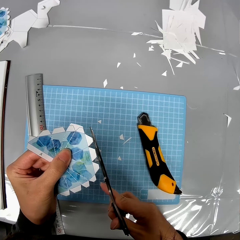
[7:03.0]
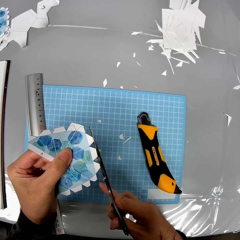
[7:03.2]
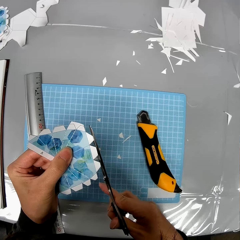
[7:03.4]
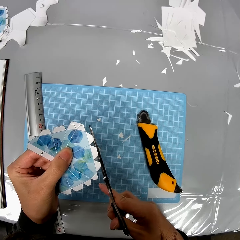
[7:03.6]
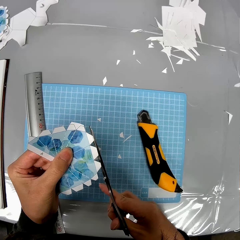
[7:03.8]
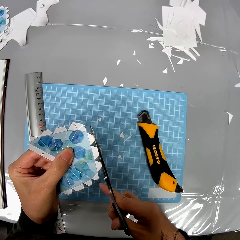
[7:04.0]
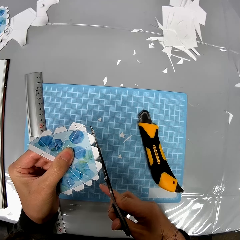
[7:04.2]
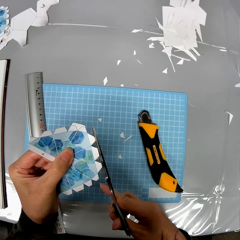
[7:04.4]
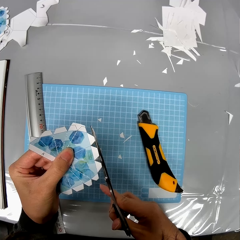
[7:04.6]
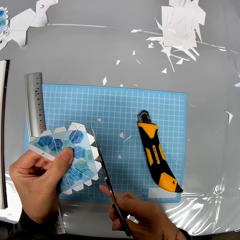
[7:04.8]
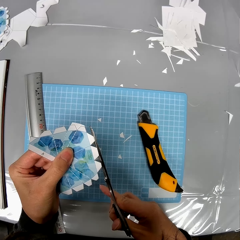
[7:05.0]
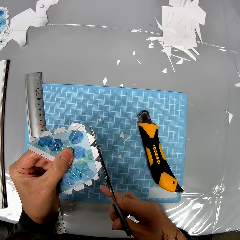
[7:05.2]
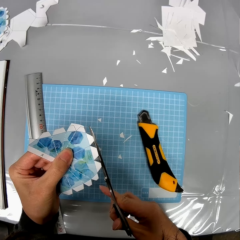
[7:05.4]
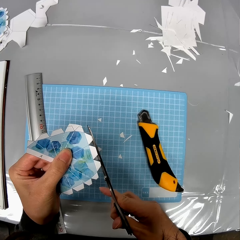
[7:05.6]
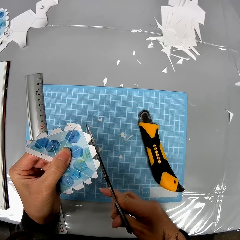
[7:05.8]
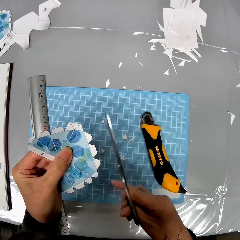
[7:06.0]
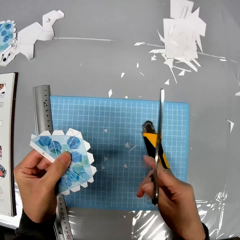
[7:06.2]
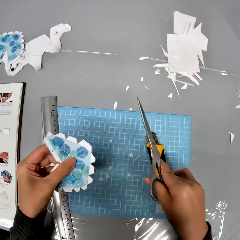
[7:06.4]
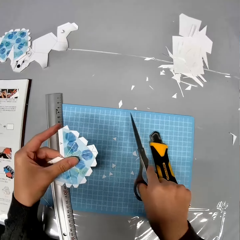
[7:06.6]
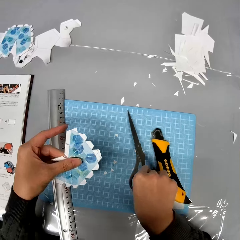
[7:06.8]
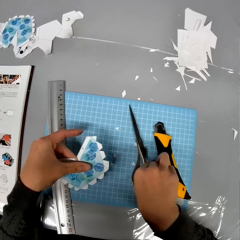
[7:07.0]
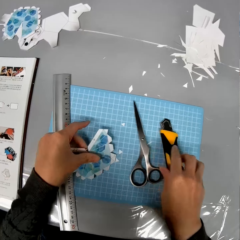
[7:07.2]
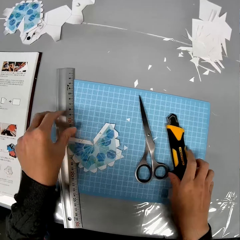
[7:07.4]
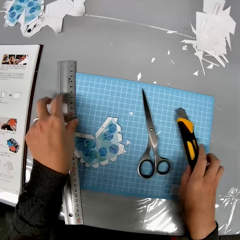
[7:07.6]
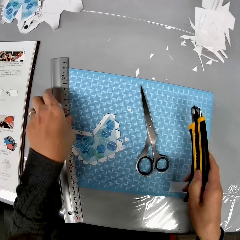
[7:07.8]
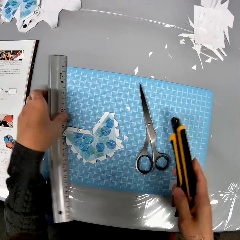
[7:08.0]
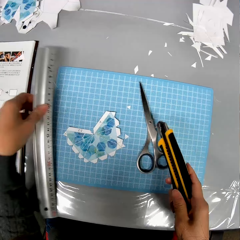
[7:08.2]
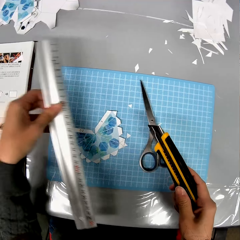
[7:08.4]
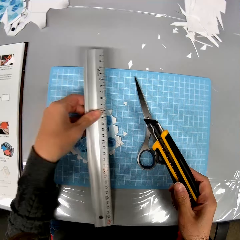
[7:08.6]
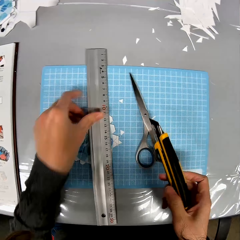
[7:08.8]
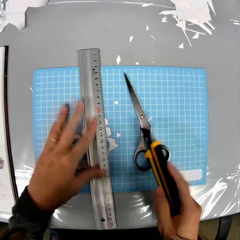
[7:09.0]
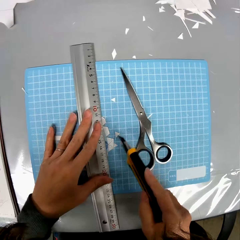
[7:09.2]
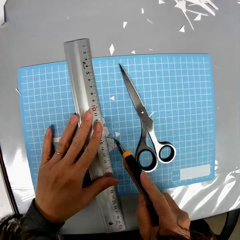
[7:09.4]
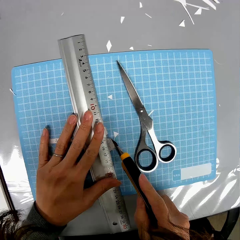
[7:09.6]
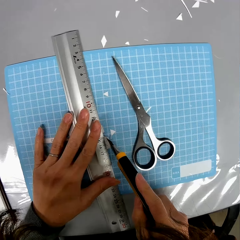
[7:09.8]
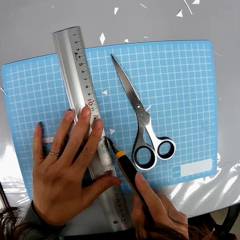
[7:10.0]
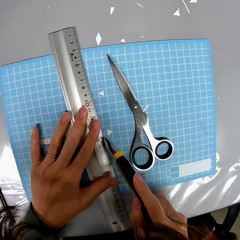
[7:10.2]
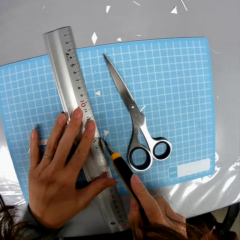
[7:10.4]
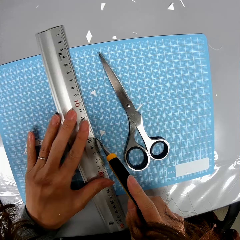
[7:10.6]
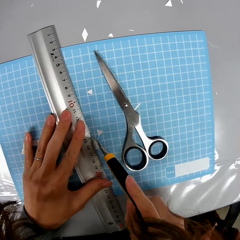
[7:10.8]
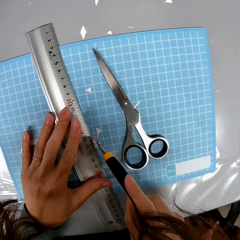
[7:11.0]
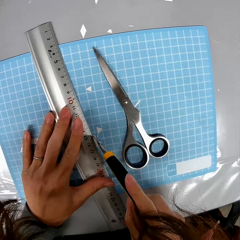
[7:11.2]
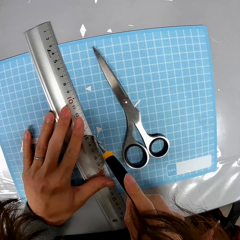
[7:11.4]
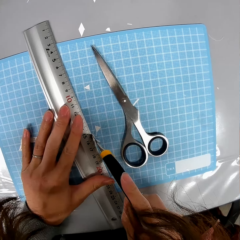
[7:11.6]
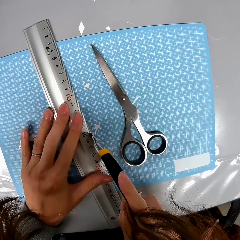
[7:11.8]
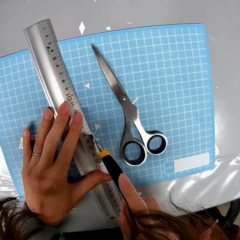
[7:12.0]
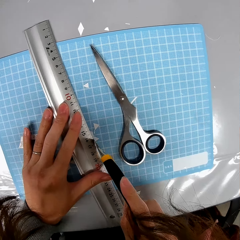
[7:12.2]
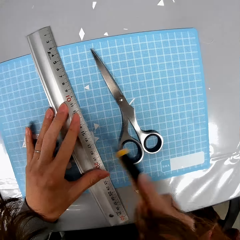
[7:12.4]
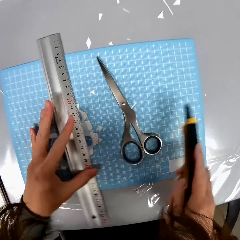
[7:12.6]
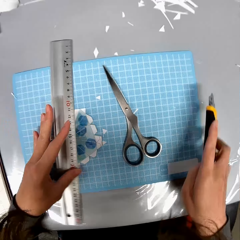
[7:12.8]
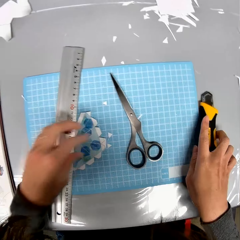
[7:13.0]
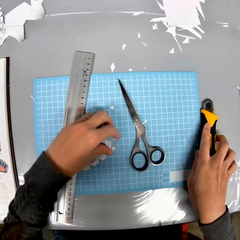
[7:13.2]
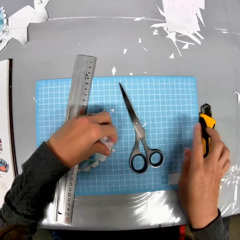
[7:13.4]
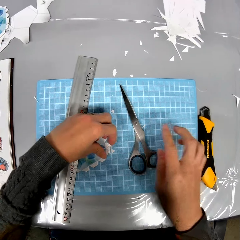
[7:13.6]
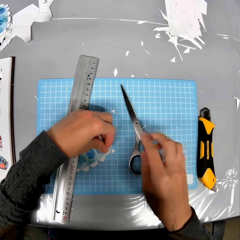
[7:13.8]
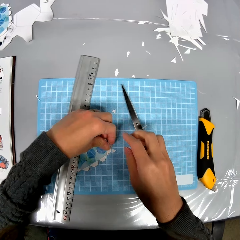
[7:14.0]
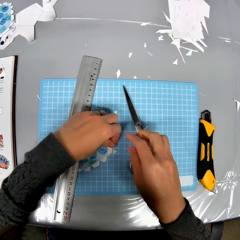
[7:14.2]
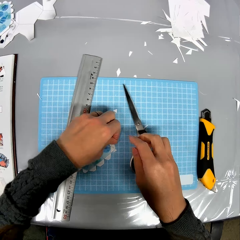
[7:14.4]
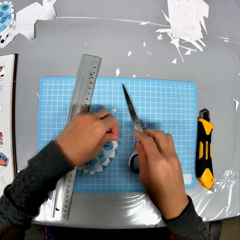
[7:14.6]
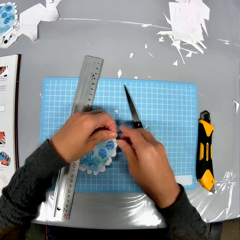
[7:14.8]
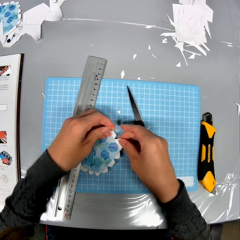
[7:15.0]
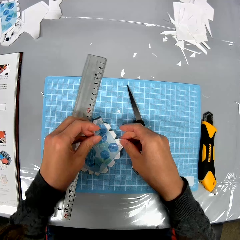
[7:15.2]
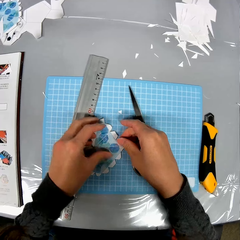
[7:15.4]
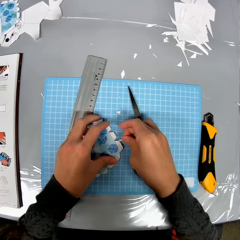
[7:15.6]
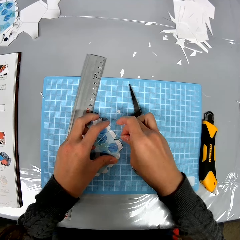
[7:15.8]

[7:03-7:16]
The camera wearer drops the paper design and the scissors on the table. They pick the ruler and the cutter from the table. They place the ruler on the paper design. They shape the edge of the paper design with the use of the ruler and the cutter. They drop the cutter and the ruler on the table. They take the paper. They detach a tiny paper from the paper design.

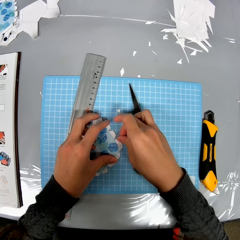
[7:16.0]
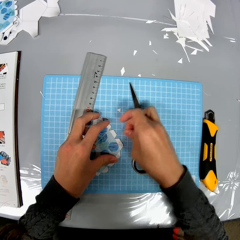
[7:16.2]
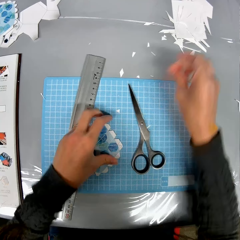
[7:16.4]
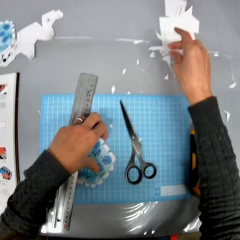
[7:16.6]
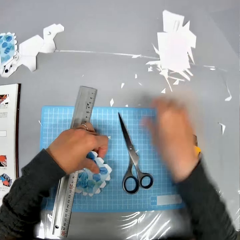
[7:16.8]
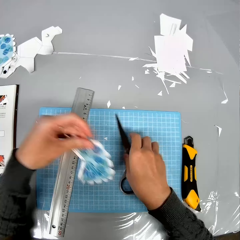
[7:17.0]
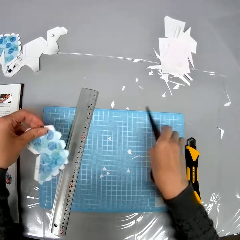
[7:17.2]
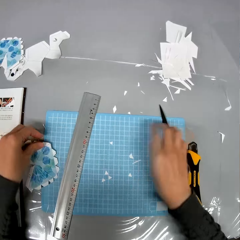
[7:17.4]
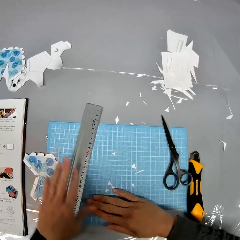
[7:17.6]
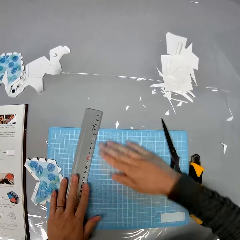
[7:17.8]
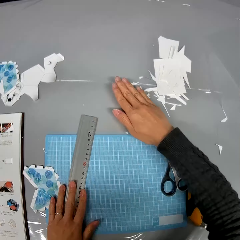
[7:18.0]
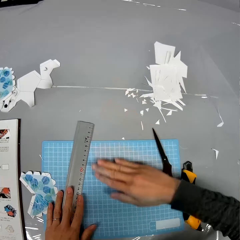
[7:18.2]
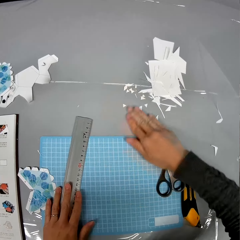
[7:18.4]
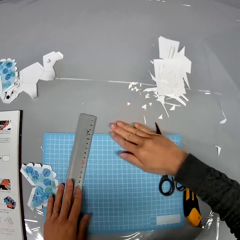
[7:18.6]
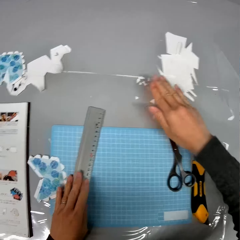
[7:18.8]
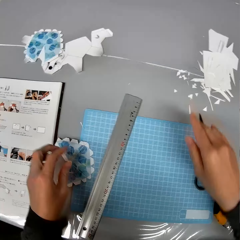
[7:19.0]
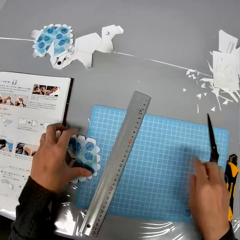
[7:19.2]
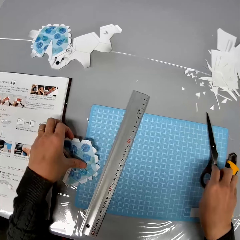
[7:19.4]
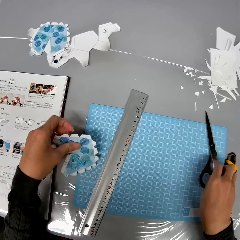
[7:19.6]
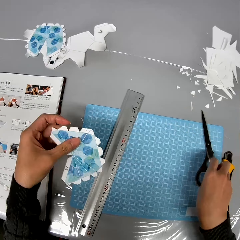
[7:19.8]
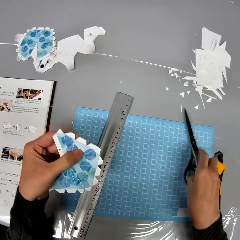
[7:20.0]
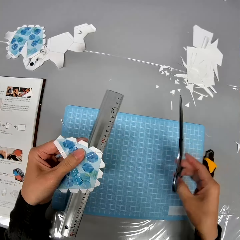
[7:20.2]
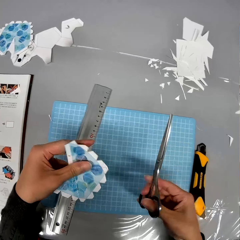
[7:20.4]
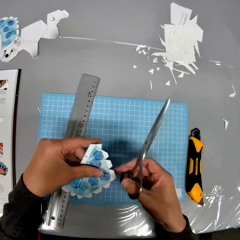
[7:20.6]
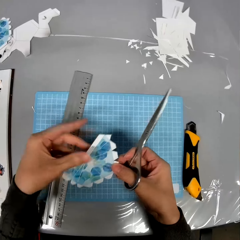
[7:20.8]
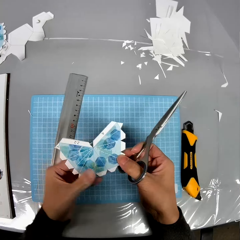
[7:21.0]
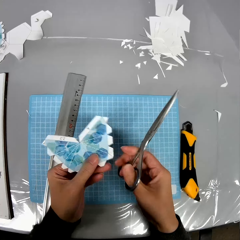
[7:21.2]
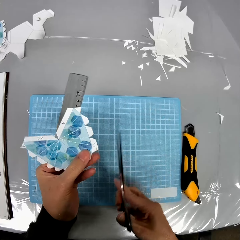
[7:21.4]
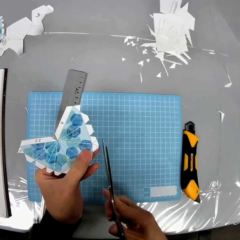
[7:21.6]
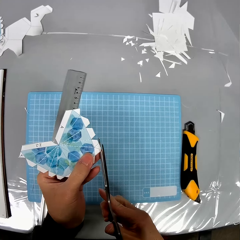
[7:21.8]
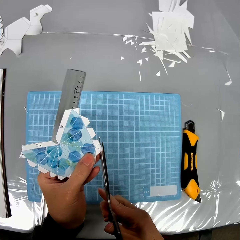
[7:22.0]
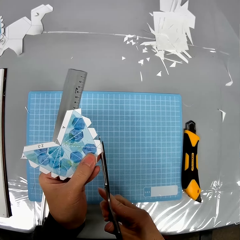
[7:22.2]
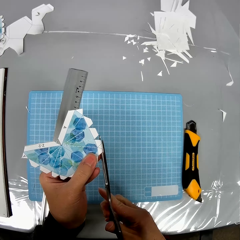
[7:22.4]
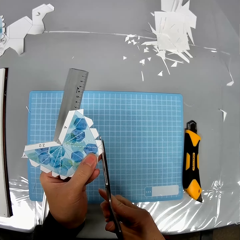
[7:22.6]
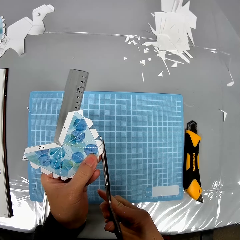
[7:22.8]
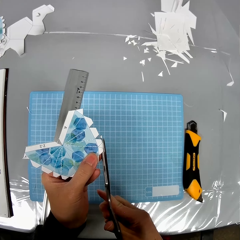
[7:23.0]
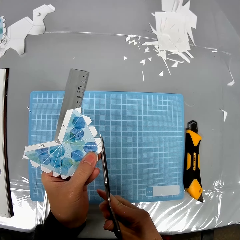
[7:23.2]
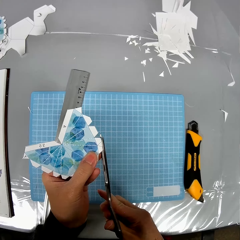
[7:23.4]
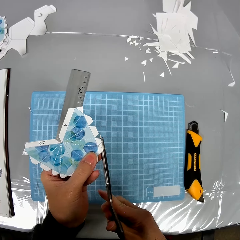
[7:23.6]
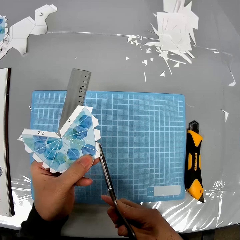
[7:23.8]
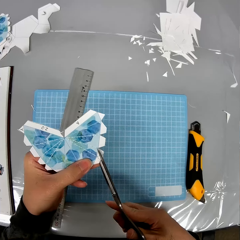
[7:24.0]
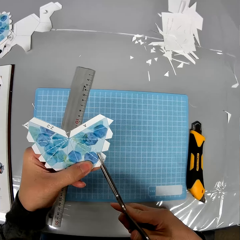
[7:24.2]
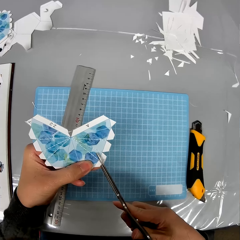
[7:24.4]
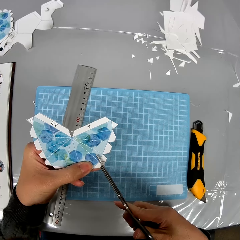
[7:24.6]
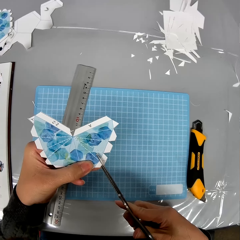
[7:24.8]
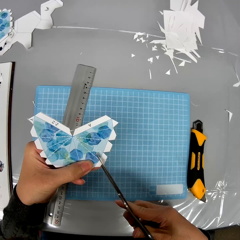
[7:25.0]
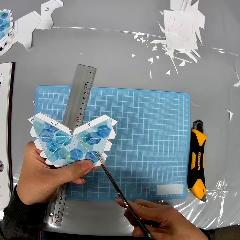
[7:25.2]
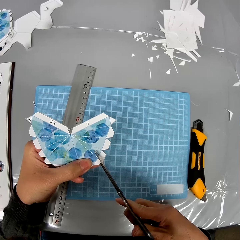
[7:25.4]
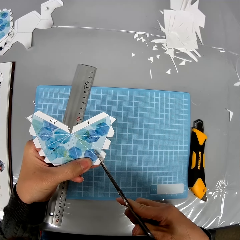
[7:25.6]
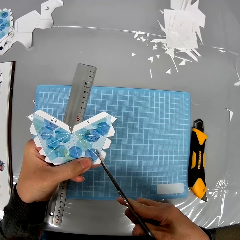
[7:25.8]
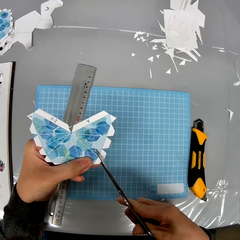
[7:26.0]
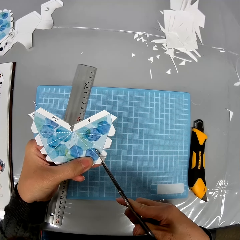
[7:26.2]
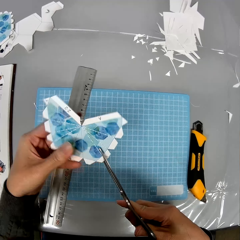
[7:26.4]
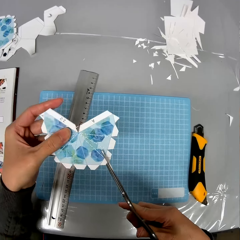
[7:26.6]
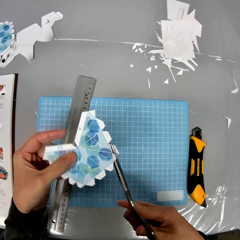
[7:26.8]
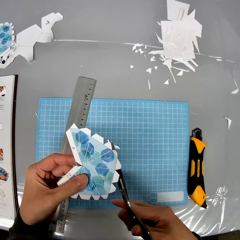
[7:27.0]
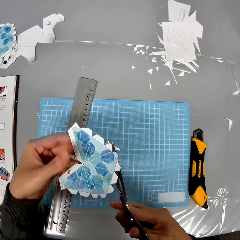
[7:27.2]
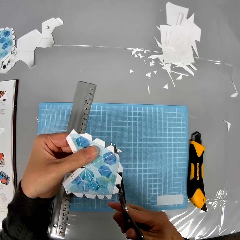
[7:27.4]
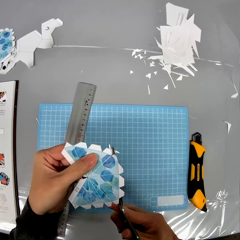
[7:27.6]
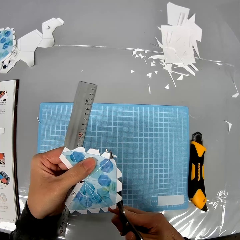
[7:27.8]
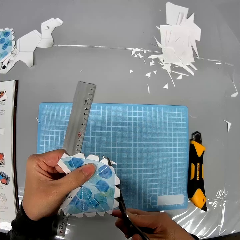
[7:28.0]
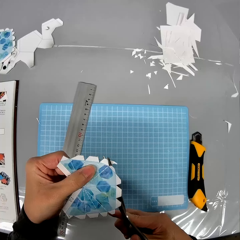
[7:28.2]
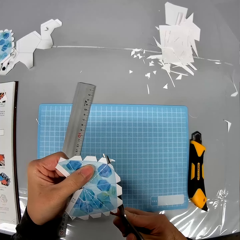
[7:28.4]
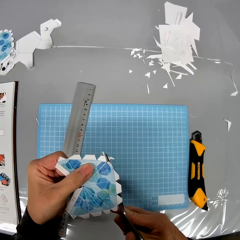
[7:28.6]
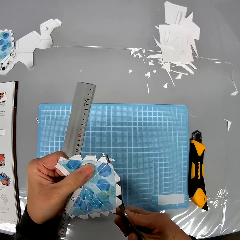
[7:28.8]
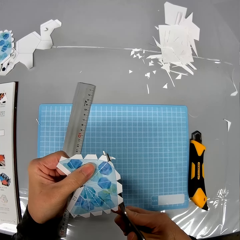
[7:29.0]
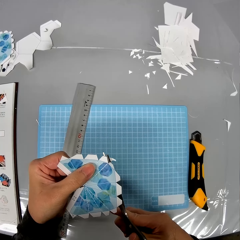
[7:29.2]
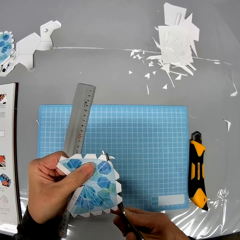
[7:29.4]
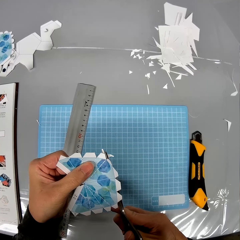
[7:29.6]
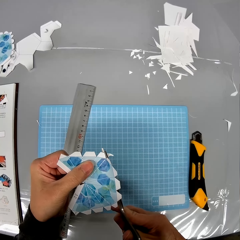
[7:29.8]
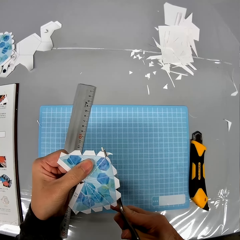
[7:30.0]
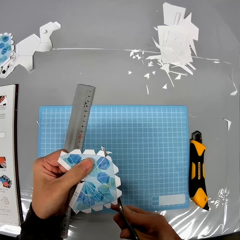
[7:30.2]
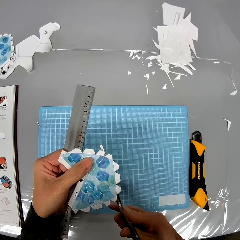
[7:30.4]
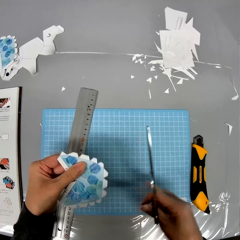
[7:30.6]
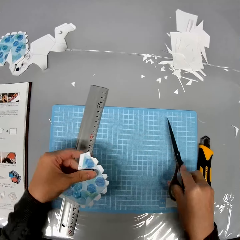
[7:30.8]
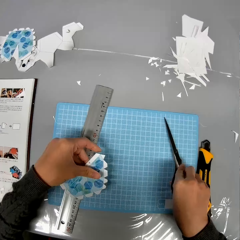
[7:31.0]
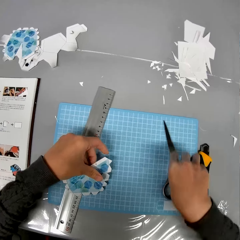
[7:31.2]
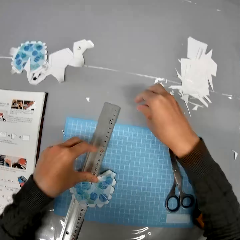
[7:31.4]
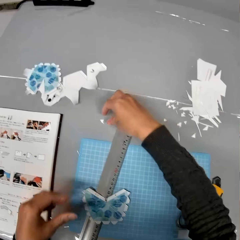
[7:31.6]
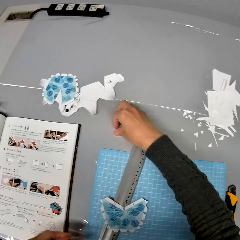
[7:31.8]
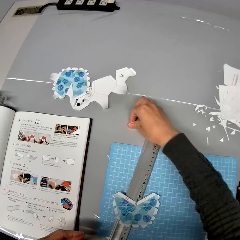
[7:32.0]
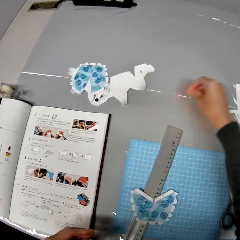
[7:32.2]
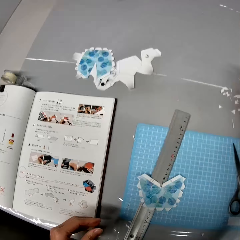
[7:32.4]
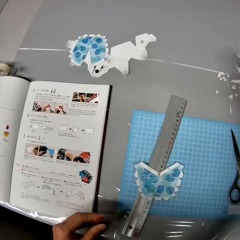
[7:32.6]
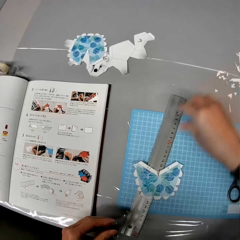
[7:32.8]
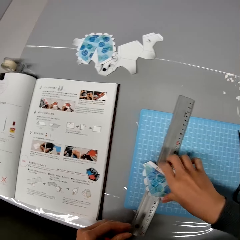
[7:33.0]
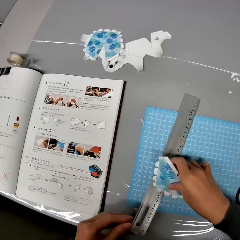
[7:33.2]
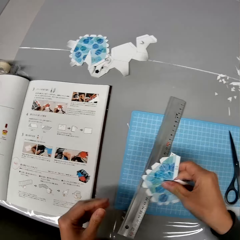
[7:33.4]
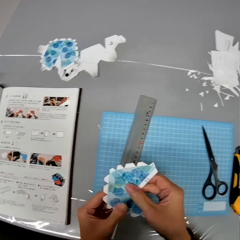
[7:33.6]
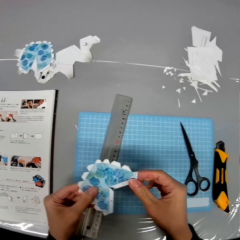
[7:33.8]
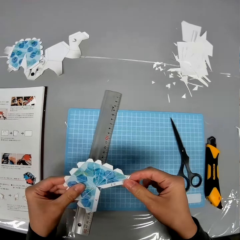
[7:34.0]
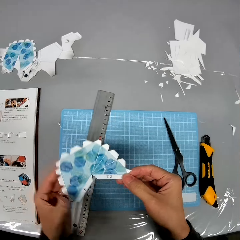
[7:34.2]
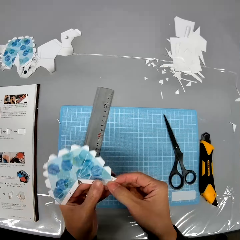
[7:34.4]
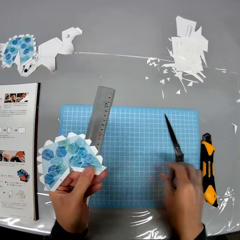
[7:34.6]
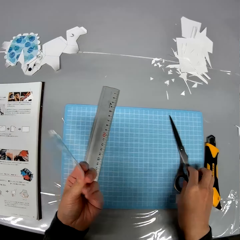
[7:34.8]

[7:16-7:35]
The camera wearer drops the tiny paper on the table. They move the paper design and the cutter or scissors on the table. They clean the surface of the table. They pick up the paper design and the scissors from the table. They hold the paper. They shape the edge of the paper design with the scissors. They drop the paper design and the scissors on the table. They pick up a tiny paper from the table and drop the tiny paper on the table. They pick up the paper design from the table.
